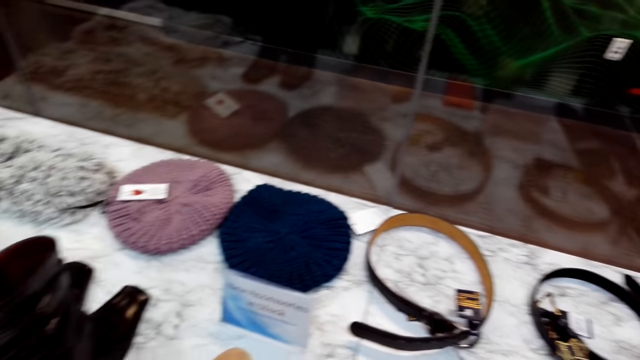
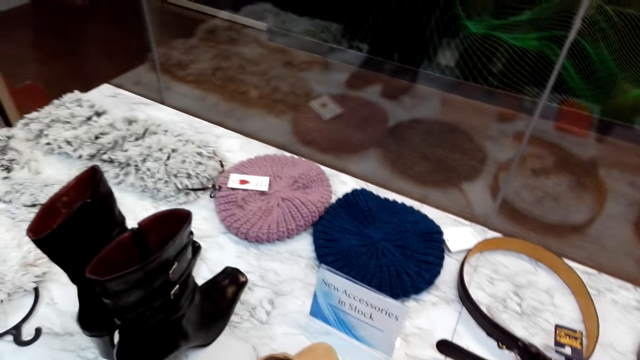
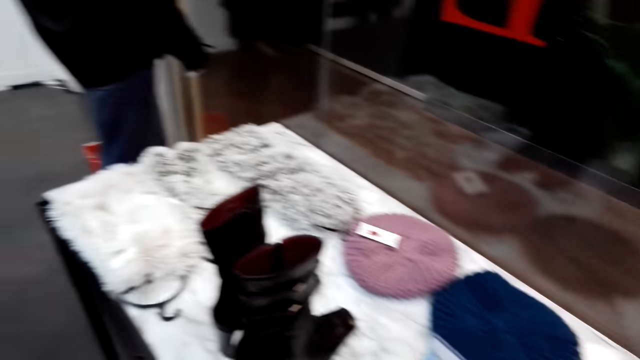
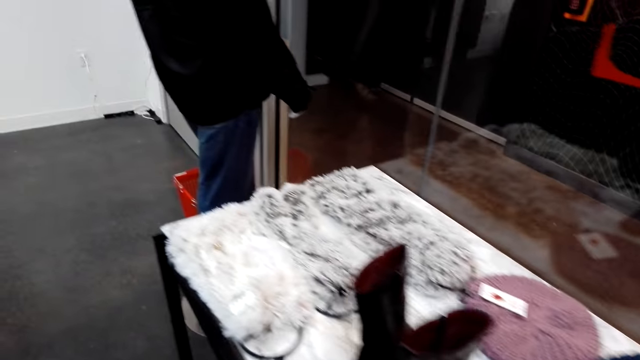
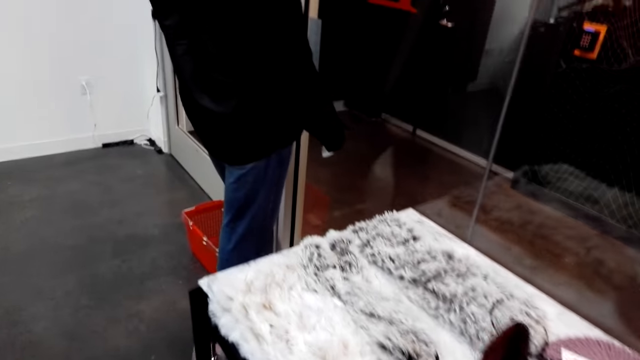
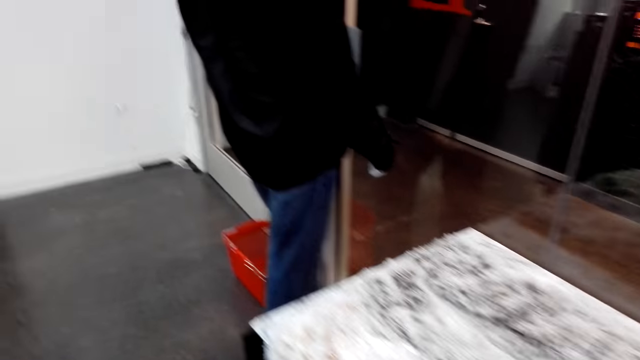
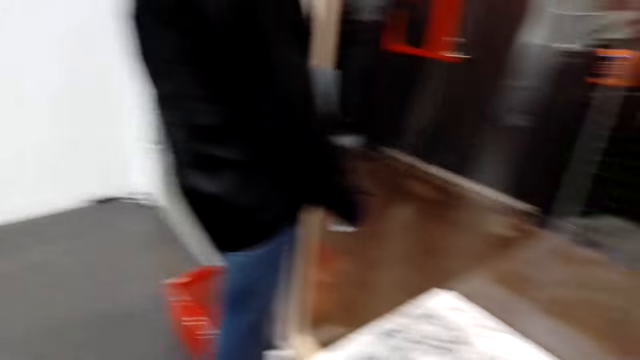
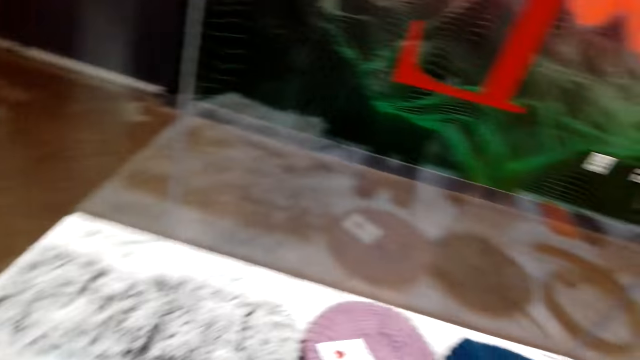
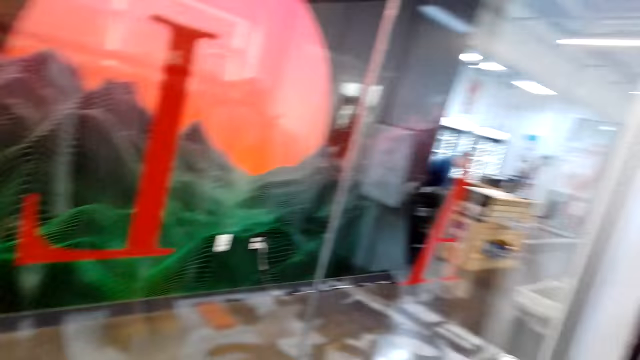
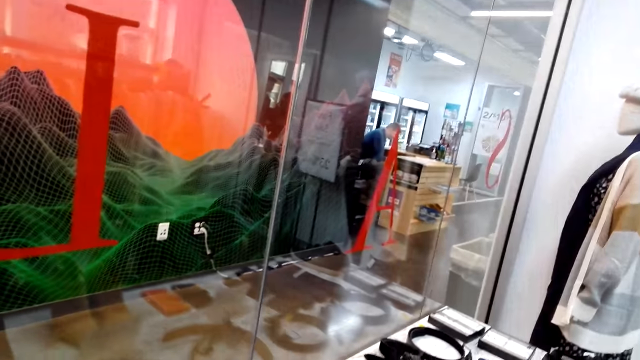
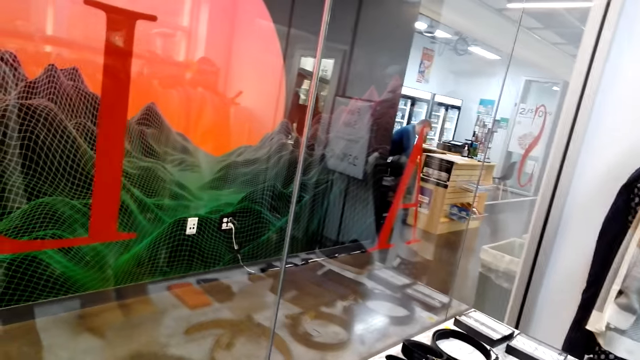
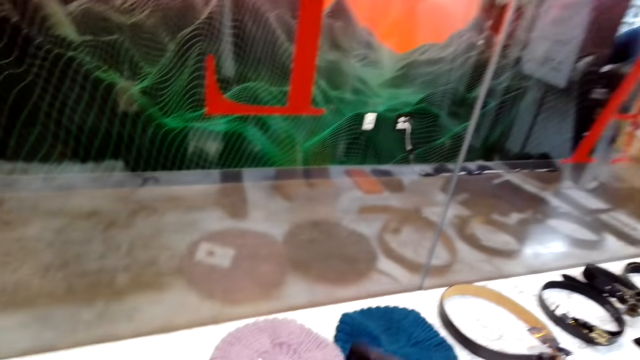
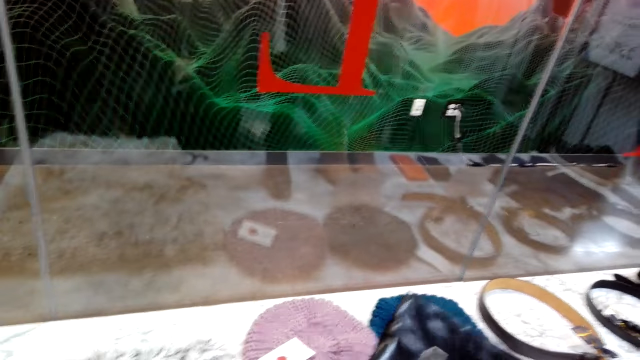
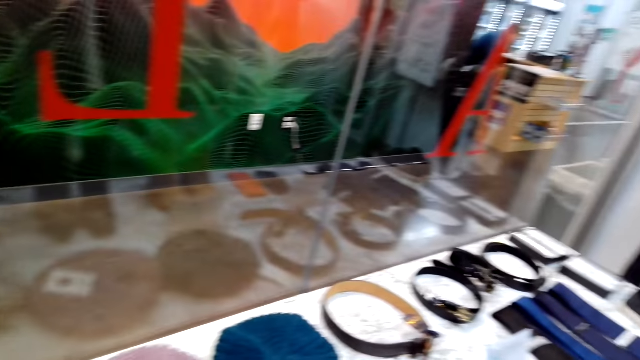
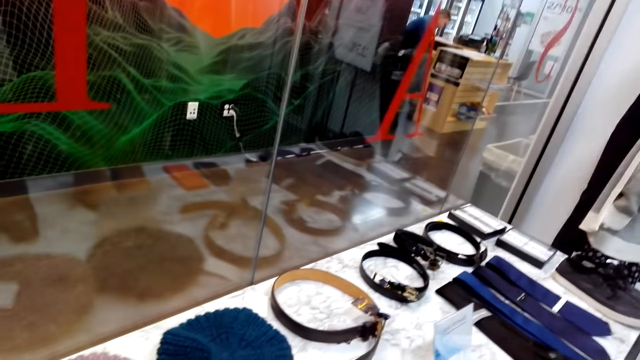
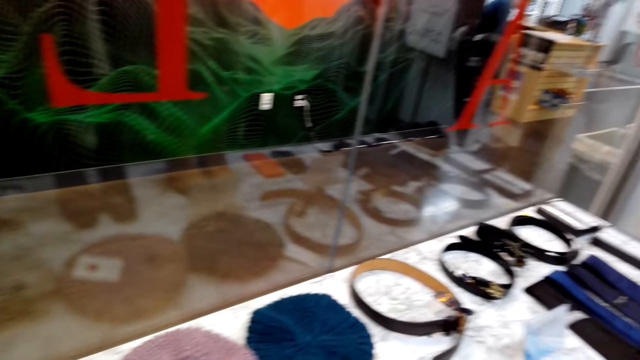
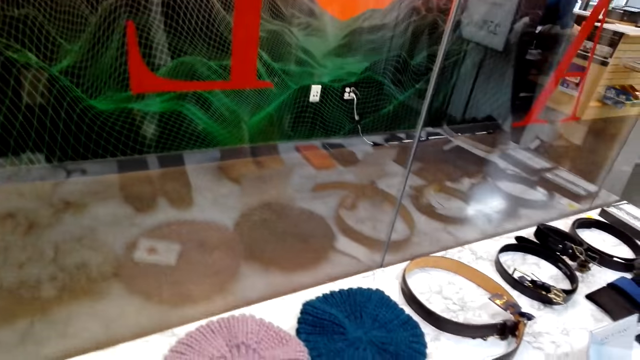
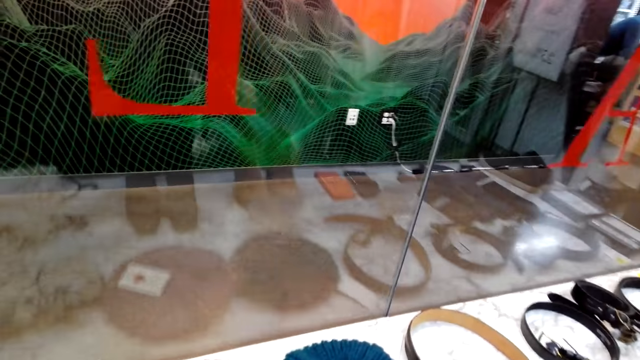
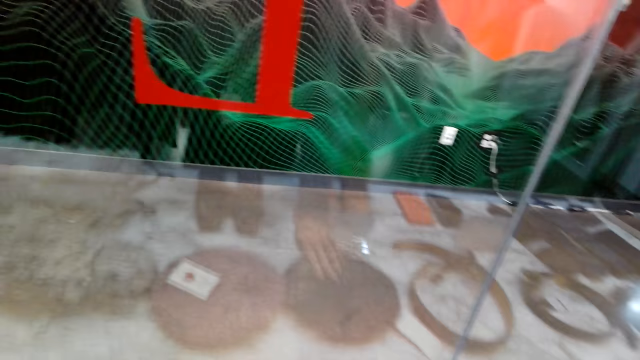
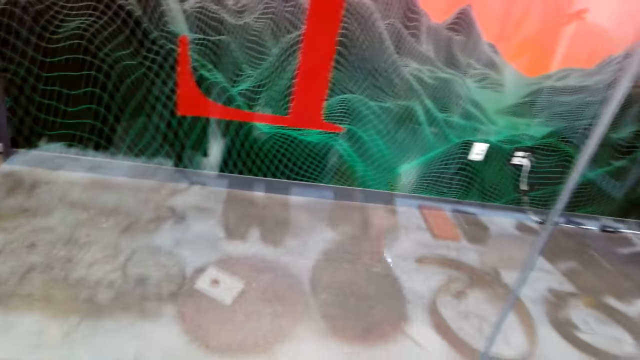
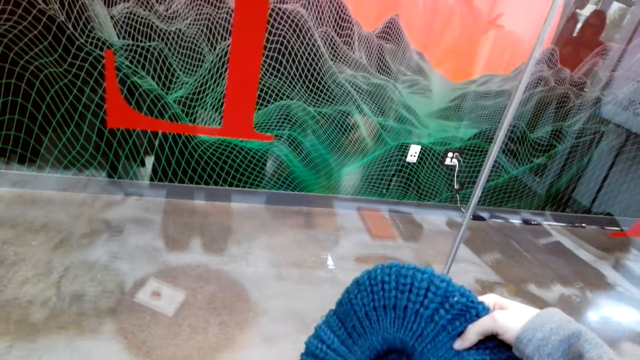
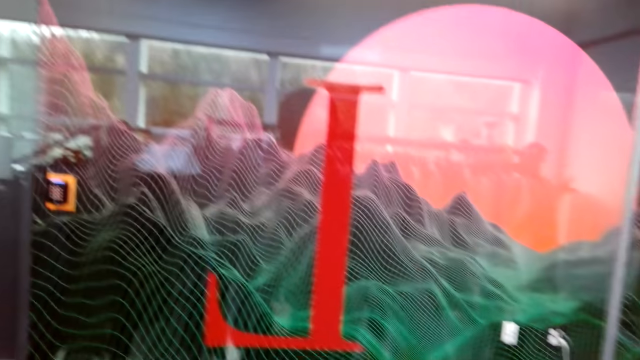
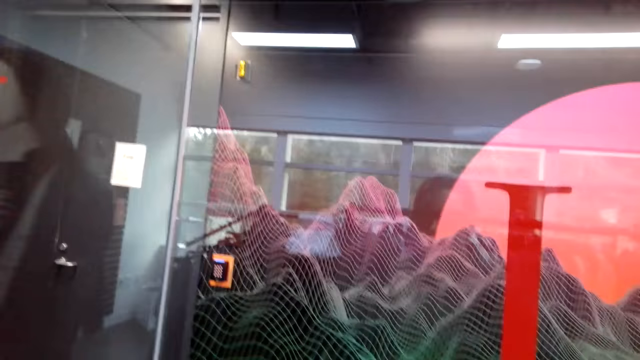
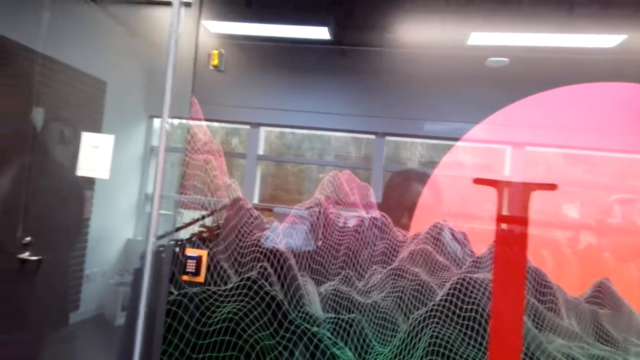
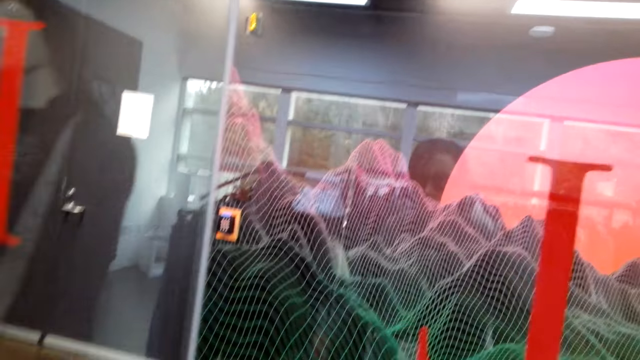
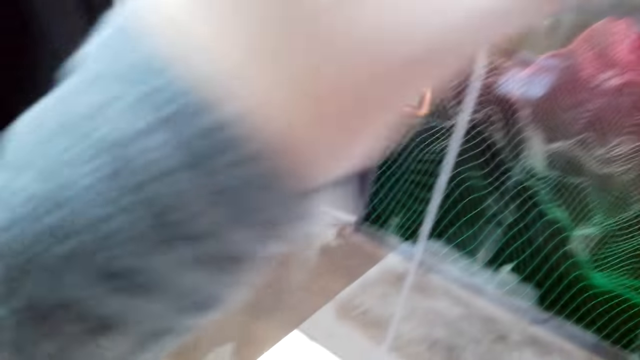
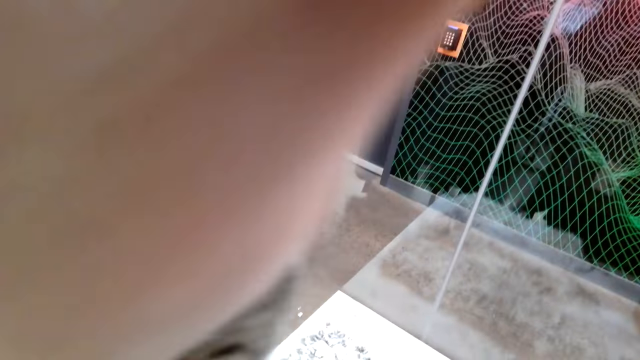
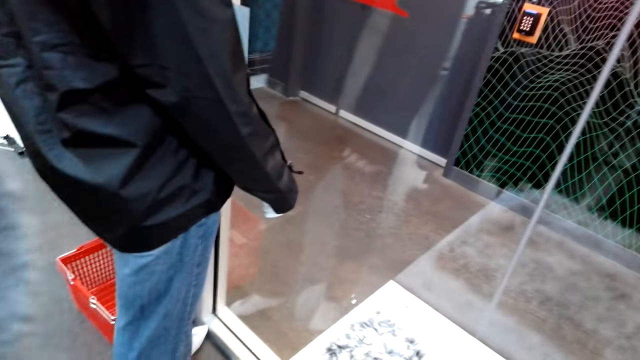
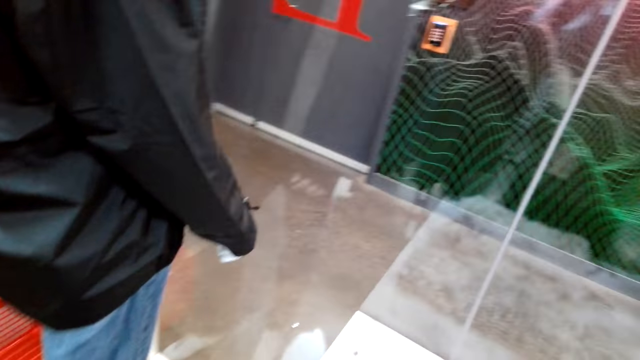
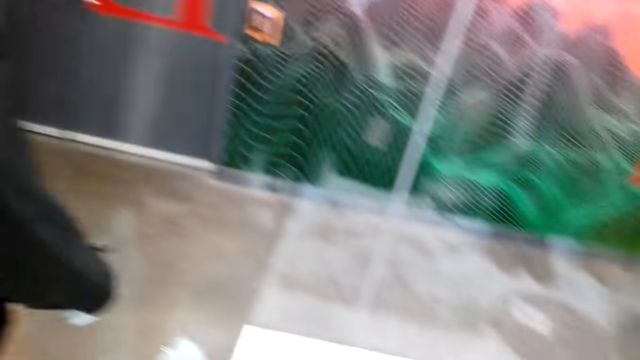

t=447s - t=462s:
The camera wearer walks beside the surface. They look around the clothes store. They lift a boot and put the boot on the surface. They pick up a thread hat or cap on the table. They look at the cap. They look at the mirror. They move a hand.

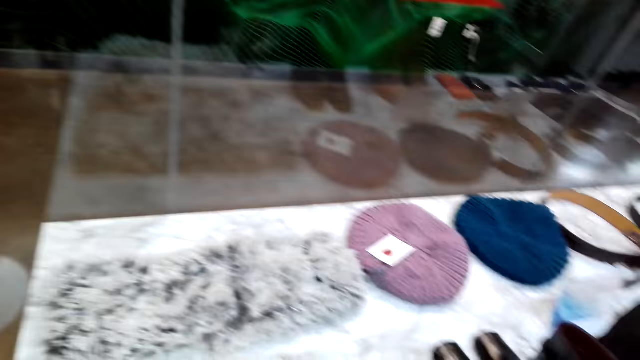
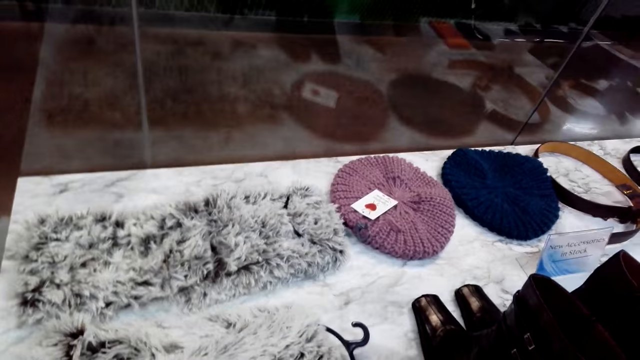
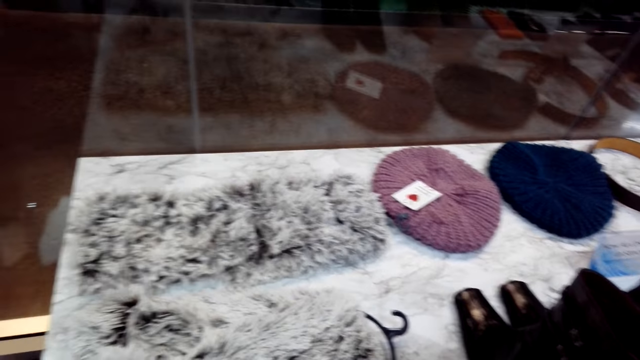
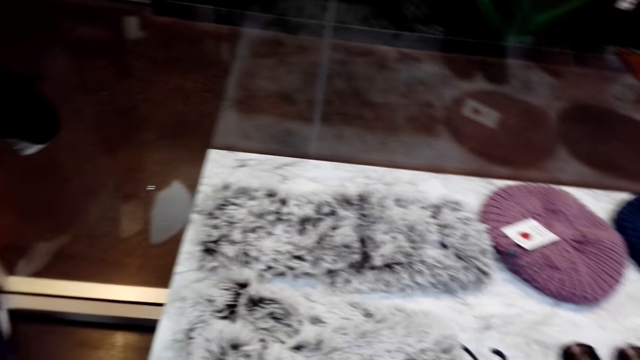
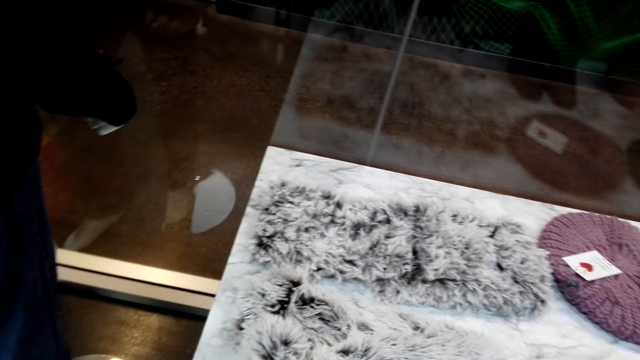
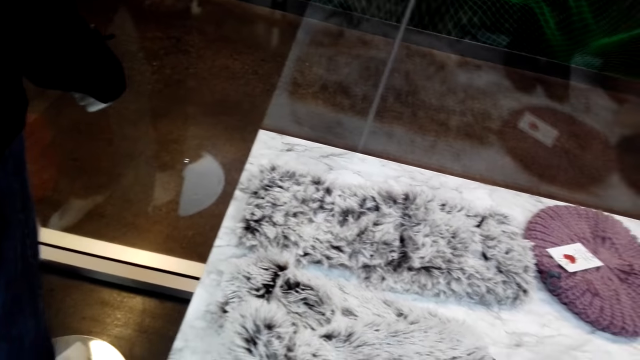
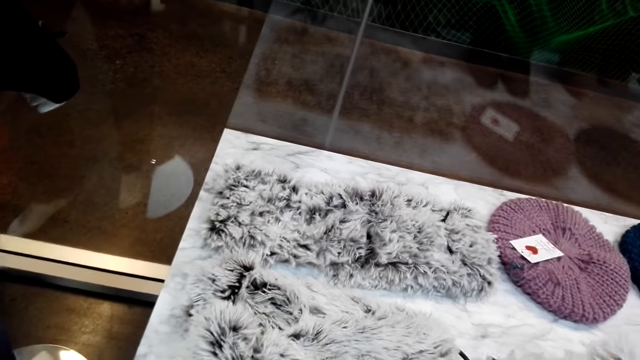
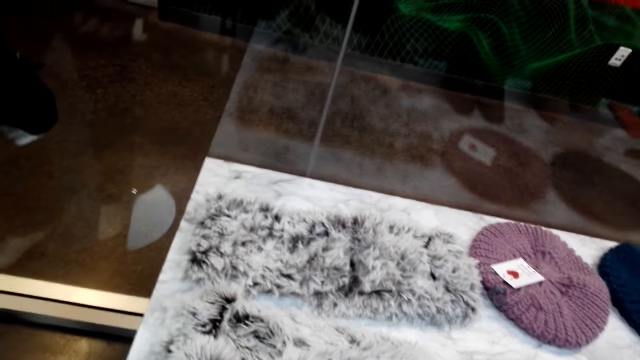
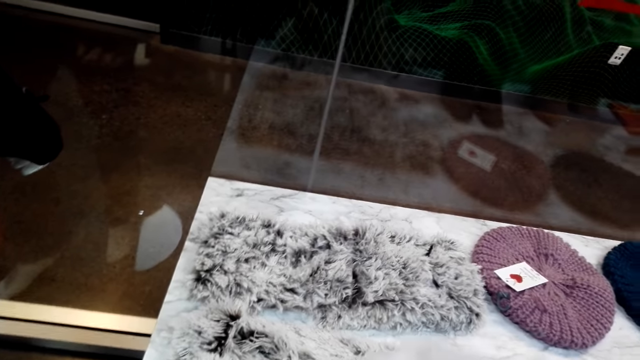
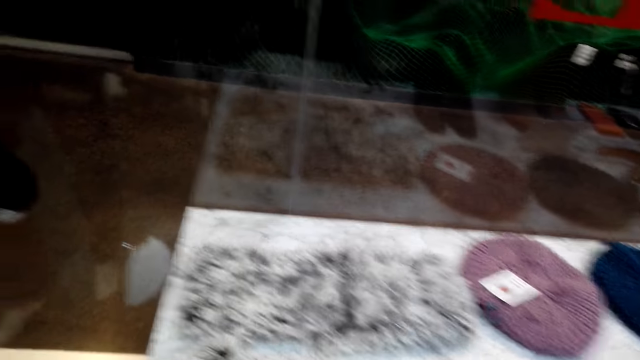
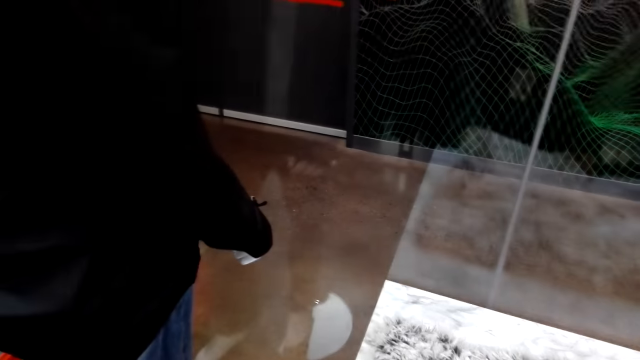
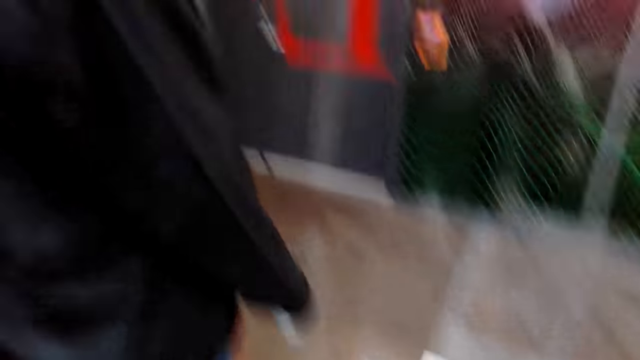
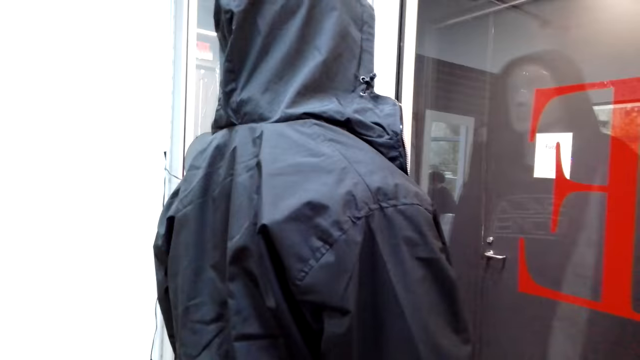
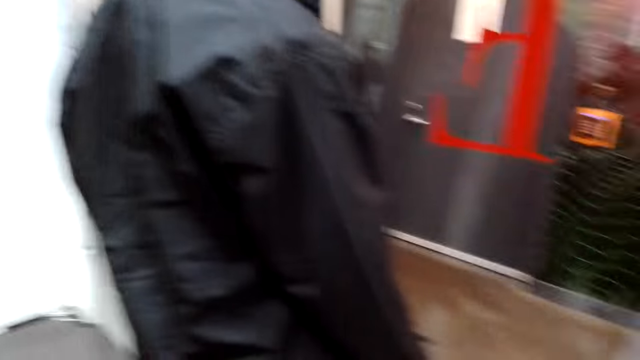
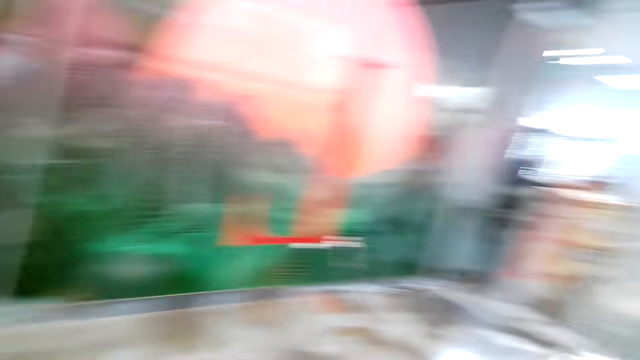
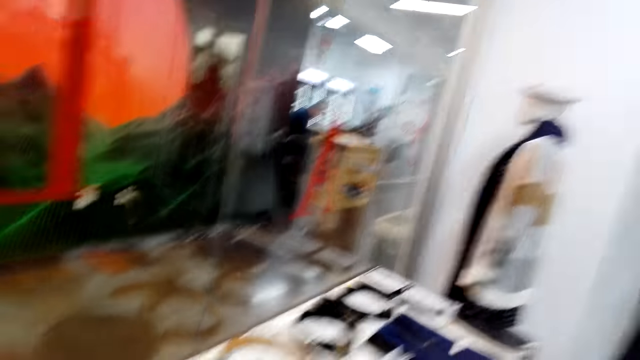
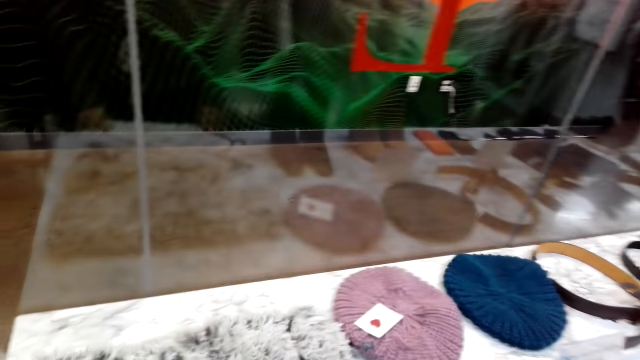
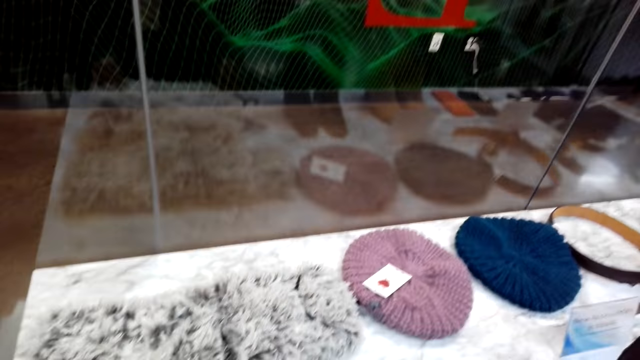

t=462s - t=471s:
The camera wearer looks at the surface. They touch a scarf. They look around the clothes store.
